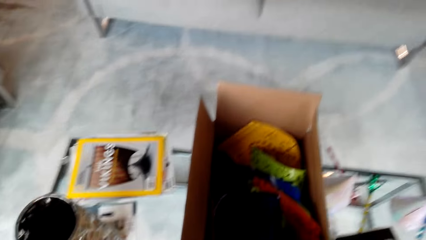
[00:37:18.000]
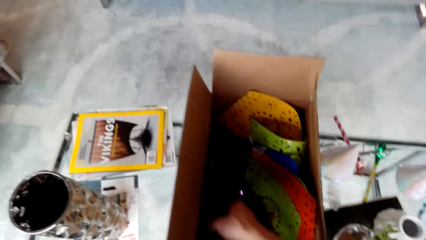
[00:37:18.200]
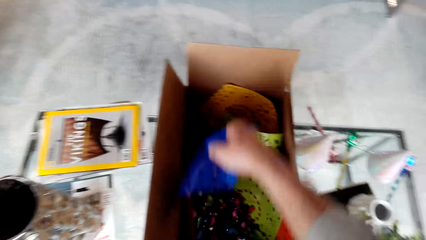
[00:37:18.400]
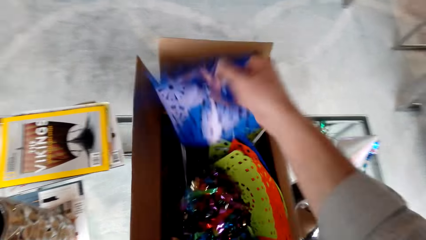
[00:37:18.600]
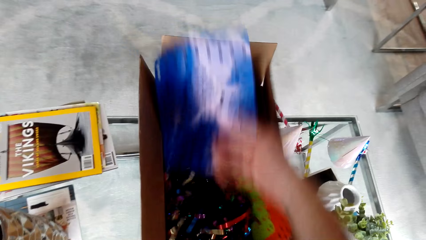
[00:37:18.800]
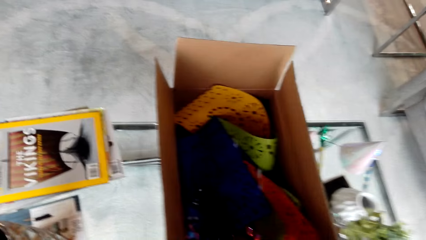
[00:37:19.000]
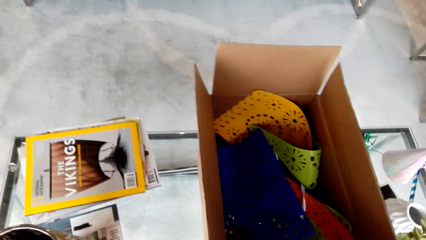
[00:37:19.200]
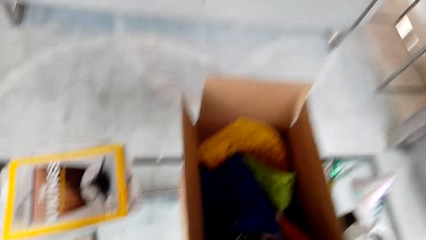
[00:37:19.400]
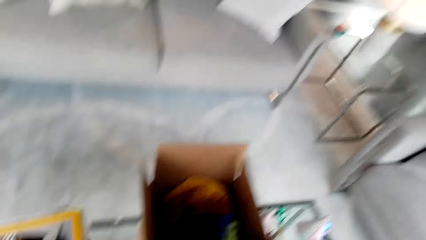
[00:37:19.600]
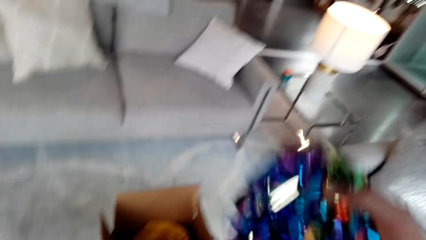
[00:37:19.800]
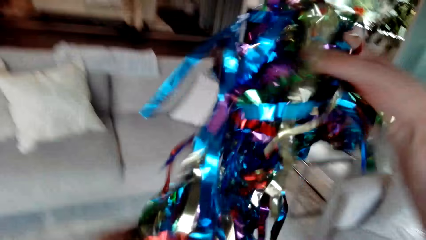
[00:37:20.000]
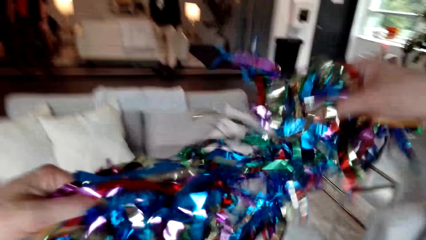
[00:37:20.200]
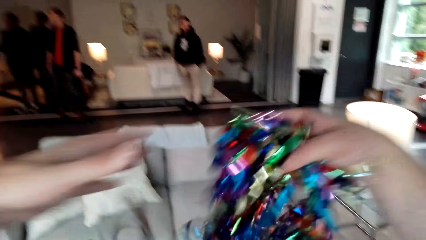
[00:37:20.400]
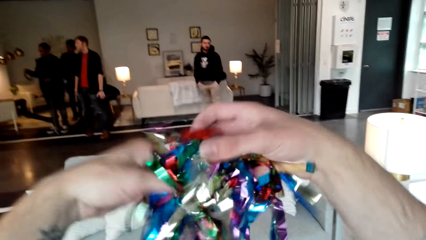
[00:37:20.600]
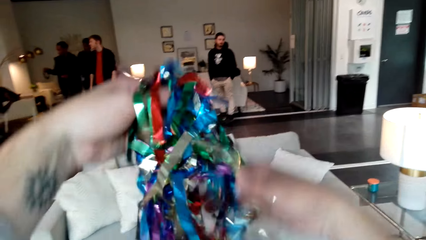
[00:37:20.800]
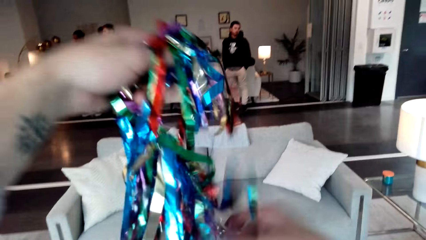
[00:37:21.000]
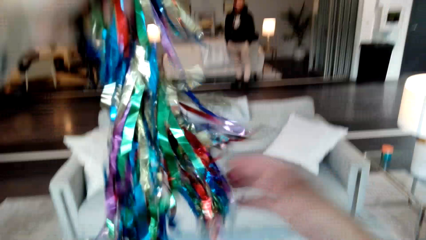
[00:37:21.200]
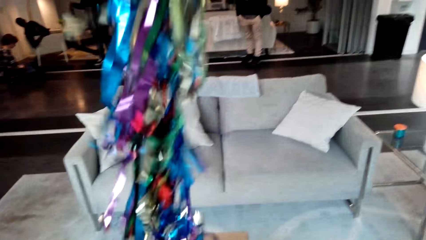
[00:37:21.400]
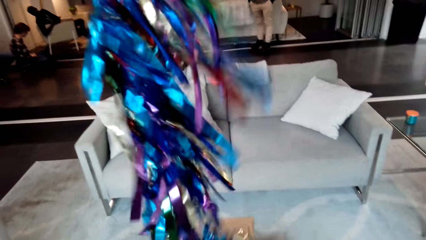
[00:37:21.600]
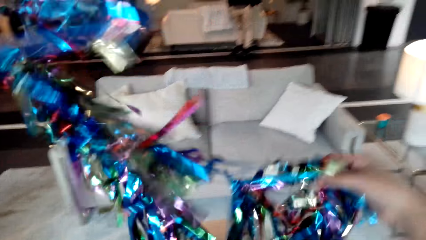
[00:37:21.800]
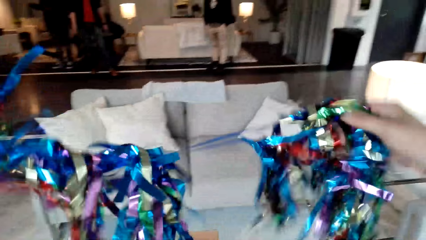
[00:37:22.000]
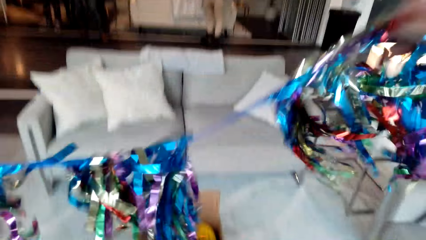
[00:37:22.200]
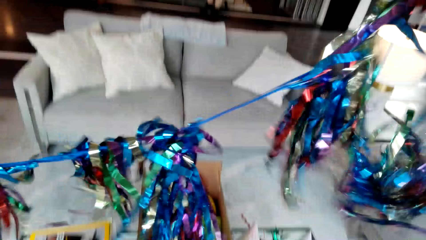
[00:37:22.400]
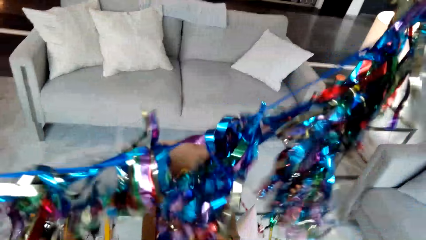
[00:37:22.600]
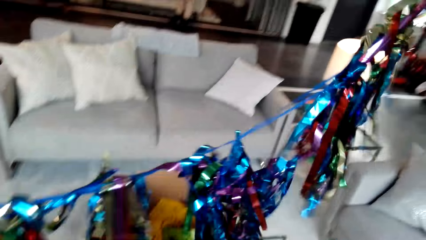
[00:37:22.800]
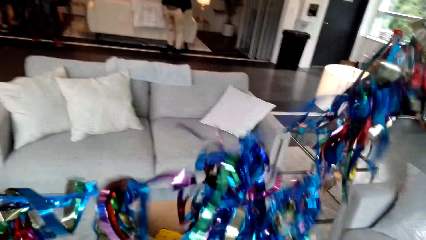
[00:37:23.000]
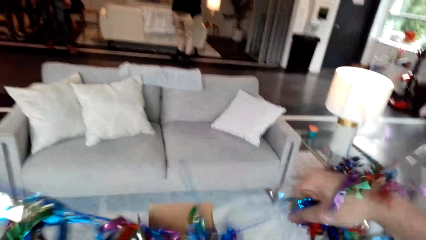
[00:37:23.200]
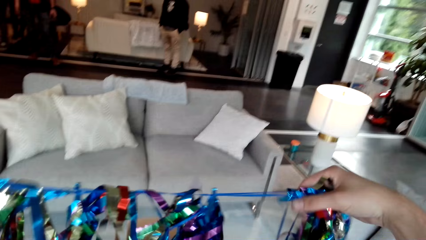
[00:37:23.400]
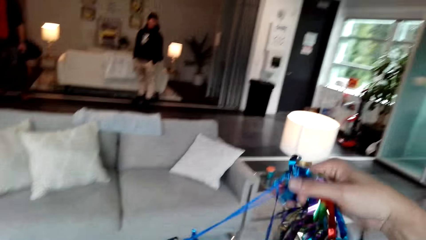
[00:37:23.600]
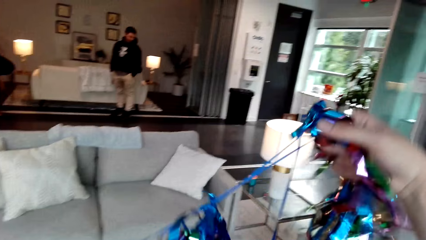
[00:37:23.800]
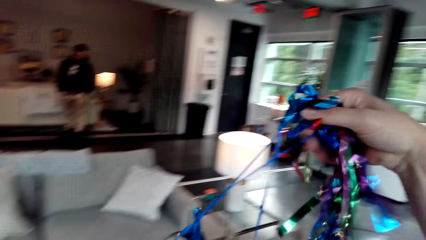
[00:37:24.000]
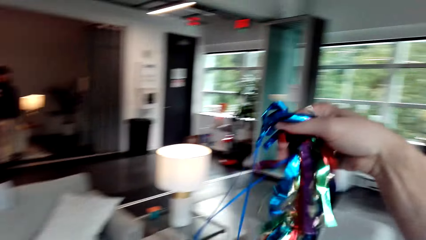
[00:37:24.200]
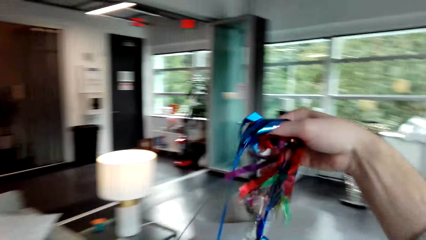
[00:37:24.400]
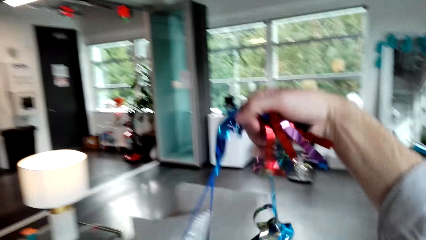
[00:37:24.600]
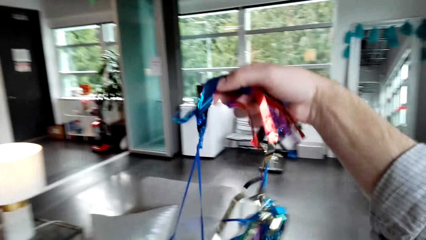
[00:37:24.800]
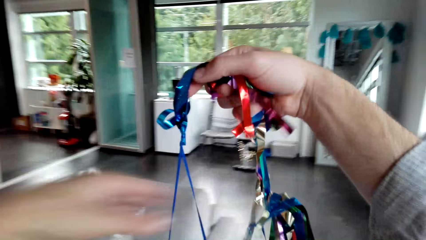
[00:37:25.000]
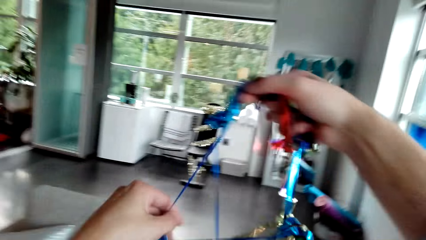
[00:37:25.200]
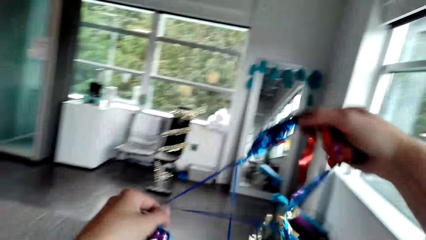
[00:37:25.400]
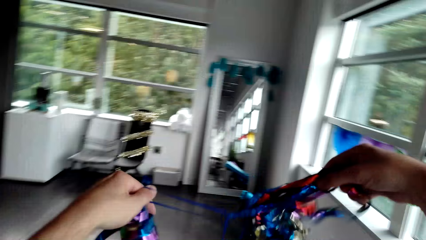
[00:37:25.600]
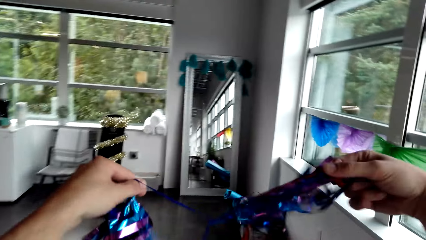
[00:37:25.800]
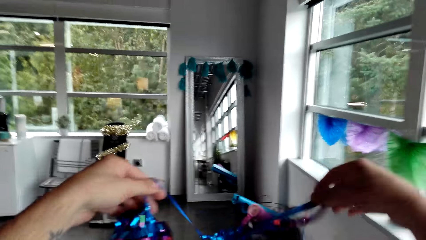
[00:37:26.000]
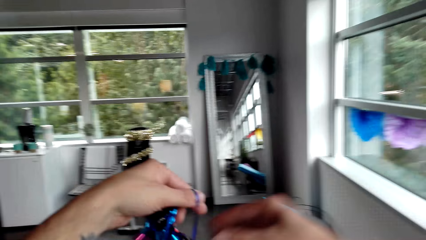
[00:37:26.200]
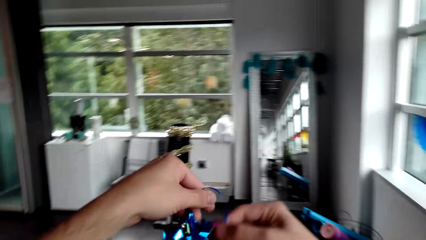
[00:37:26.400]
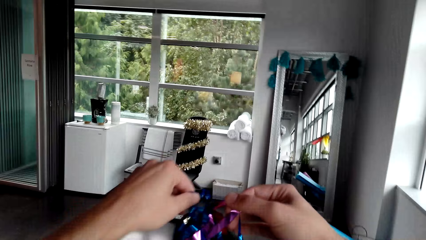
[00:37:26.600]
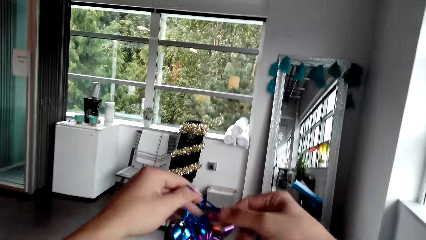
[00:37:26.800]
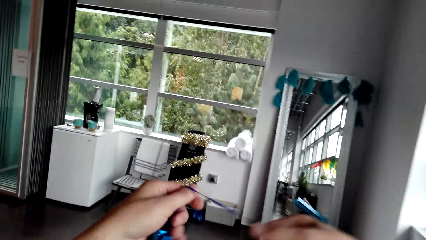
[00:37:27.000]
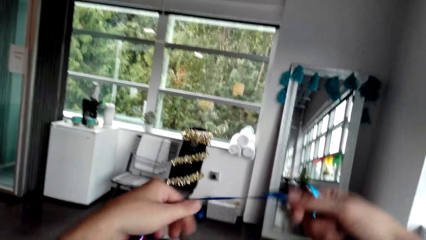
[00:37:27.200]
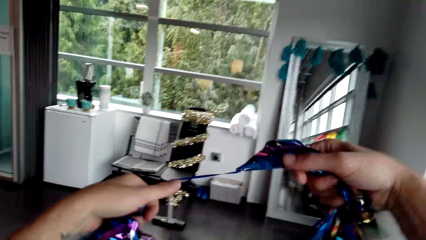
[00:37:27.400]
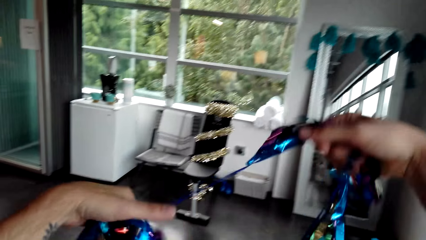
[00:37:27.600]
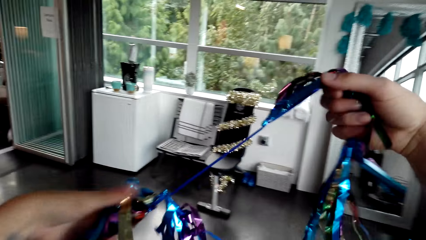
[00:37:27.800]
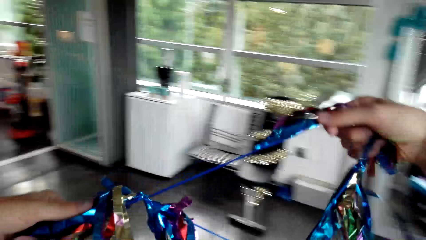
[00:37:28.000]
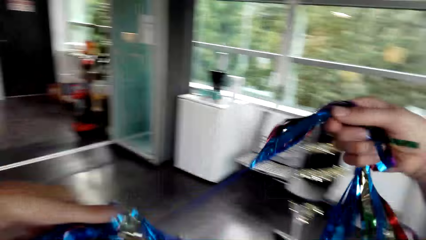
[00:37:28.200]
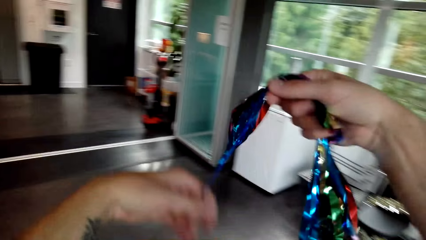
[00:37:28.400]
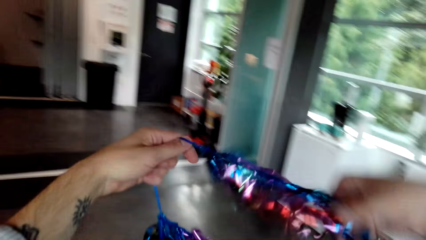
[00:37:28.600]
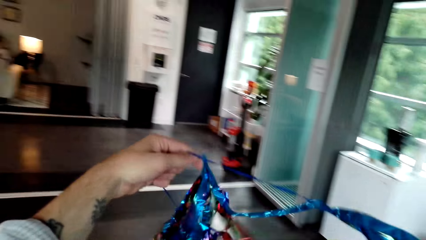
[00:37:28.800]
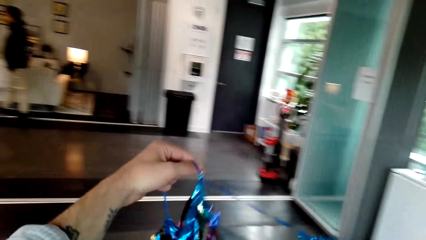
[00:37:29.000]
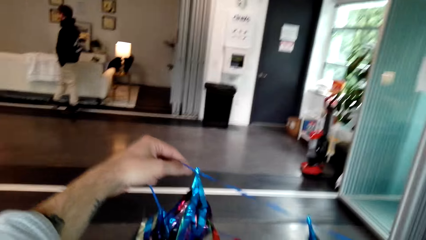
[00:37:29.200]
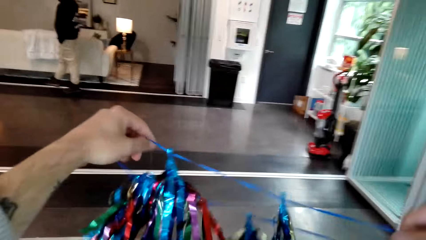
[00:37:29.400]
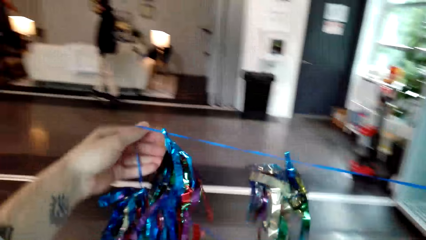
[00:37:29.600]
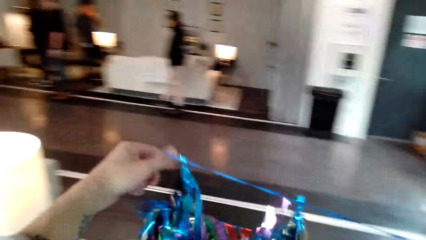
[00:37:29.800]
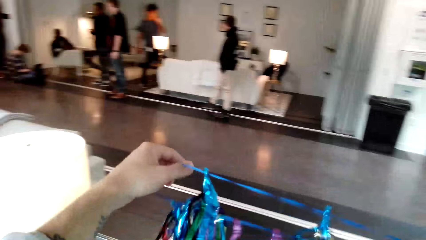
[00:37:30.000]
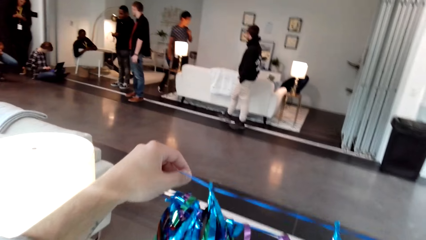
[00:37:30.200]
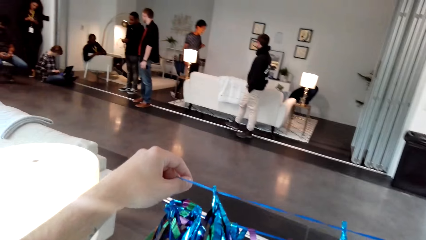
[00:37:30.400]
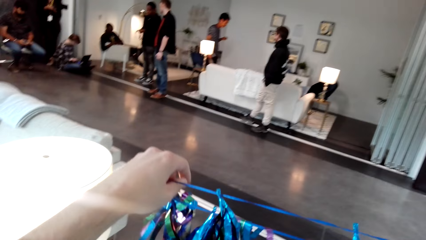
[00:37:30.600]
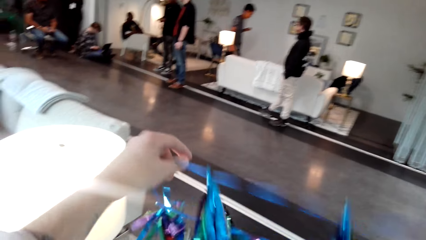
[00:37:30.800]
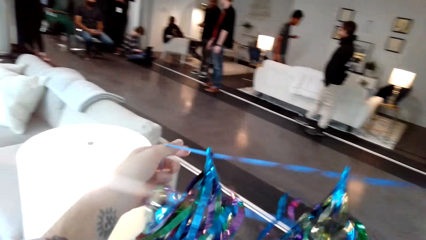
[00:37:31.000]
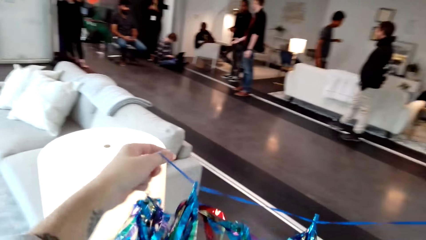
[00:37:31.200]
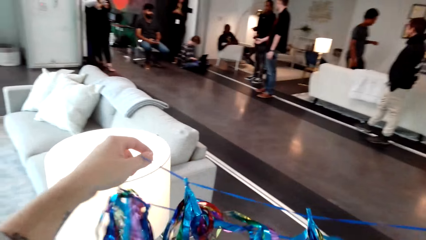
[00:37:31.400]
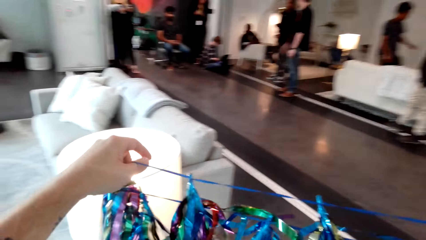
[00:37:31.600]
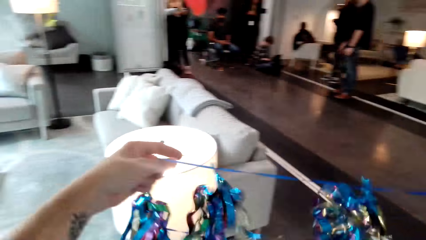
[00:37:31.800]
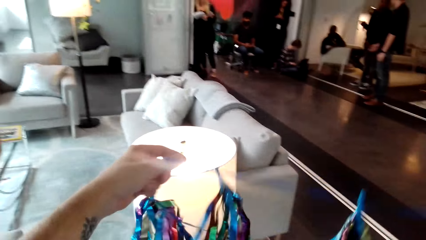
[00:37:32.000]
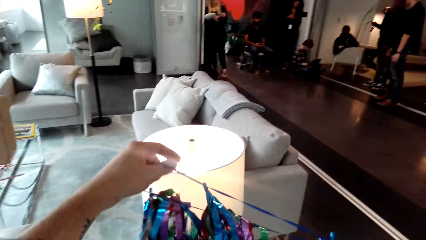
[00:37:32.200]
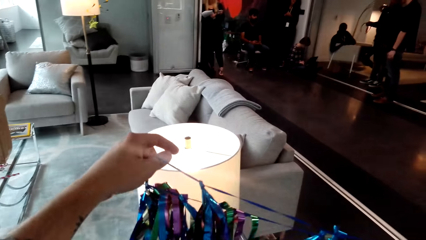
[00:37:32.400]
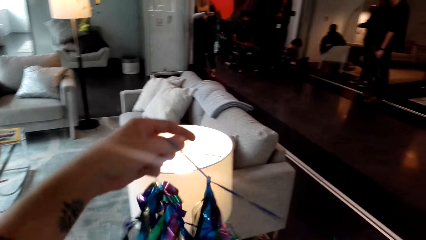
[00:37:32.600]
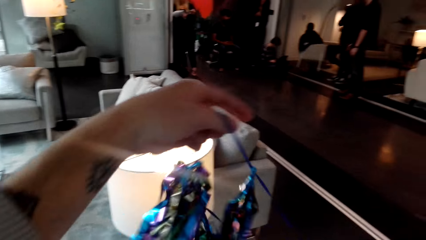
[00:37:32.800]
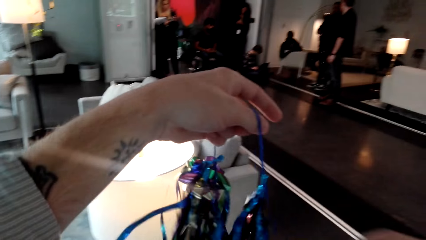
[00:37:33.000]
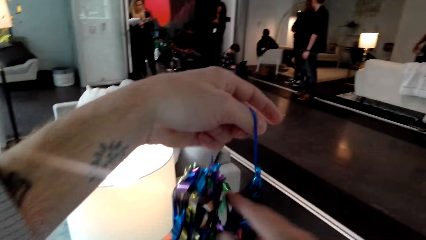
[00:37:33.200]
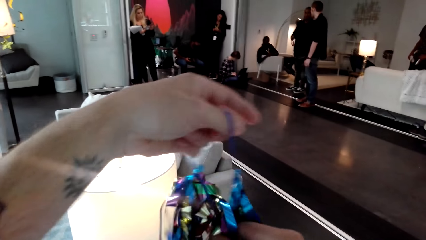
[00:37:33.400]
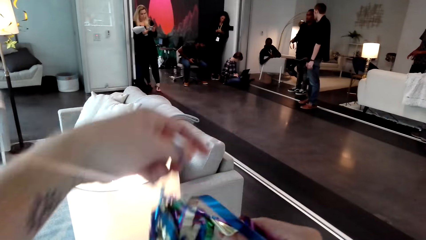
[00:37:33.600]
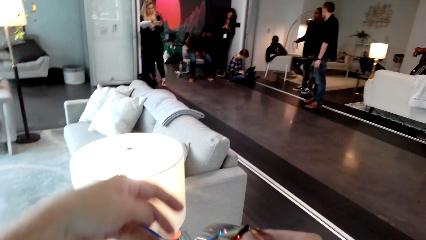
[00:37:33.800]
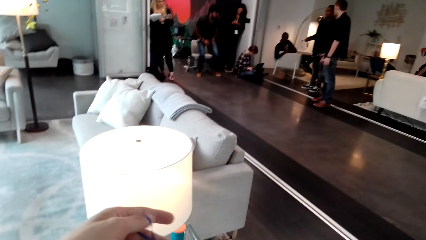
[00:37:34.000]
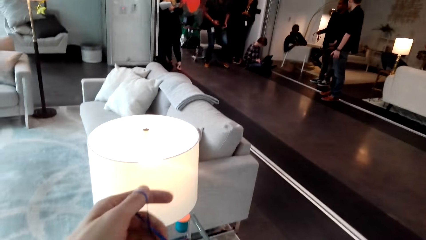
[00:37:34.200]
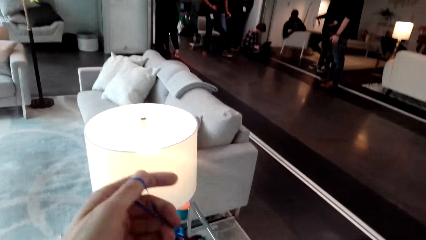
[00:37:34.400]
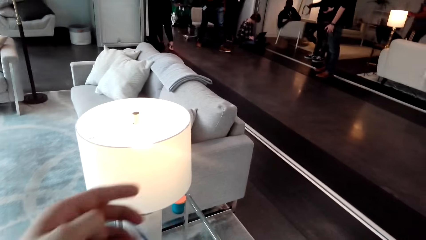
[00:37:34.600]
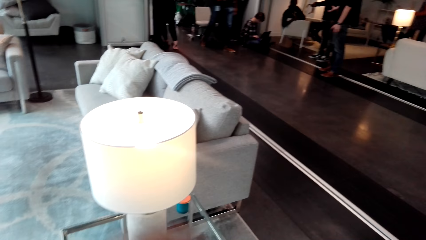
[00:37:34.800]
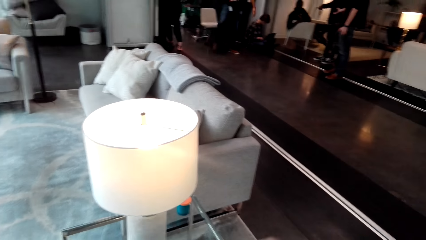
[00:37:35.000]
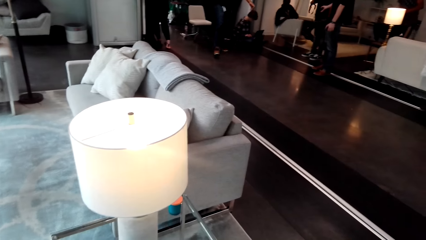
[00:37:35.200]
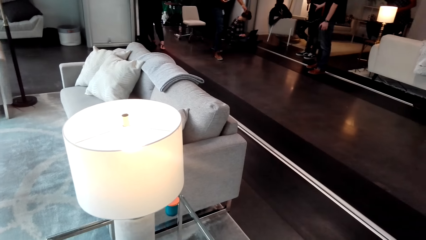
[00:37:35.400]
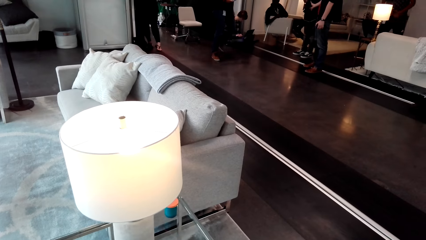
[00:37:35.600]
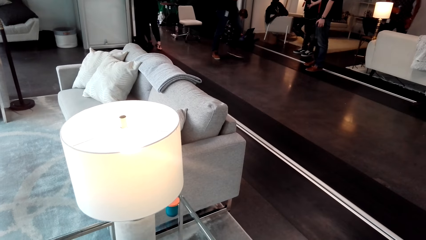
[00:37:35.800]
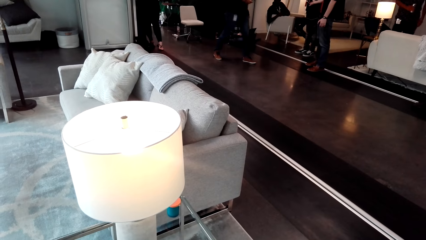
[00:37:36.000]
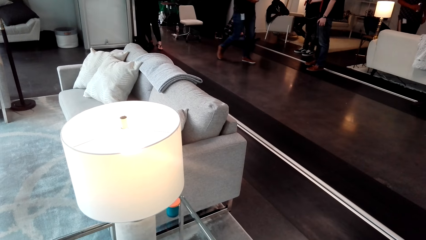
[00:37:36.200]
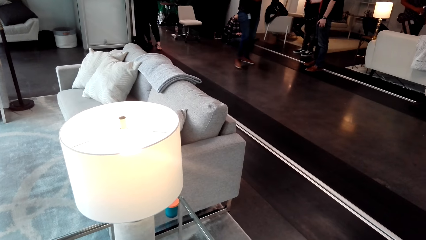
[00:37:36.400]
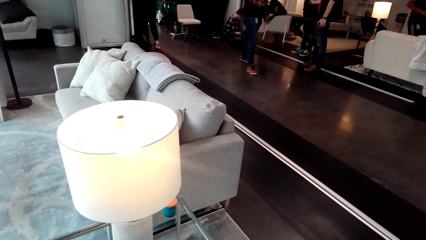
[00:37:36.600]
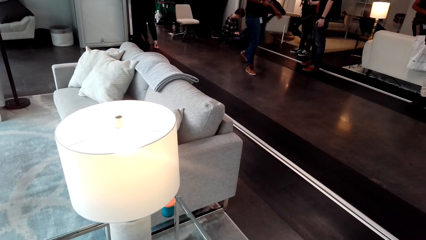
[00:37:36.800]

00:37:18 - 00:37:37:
The camera wearer picks decorating items. They lift a tinsel. They walk. They stretch the tinsel.
